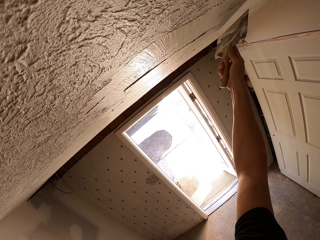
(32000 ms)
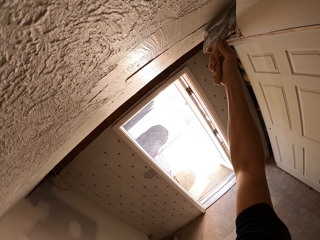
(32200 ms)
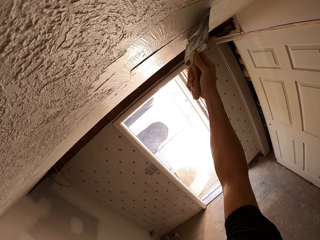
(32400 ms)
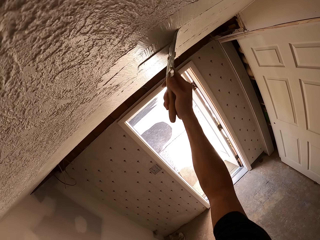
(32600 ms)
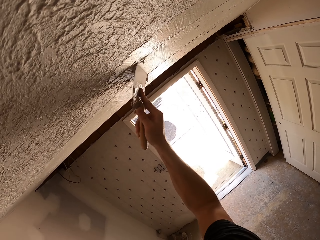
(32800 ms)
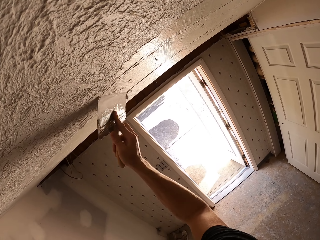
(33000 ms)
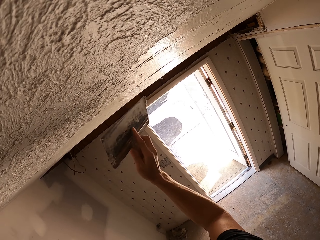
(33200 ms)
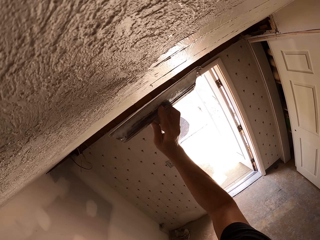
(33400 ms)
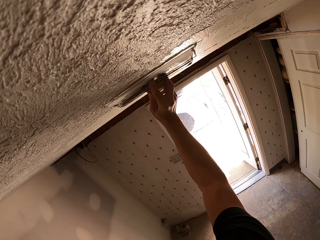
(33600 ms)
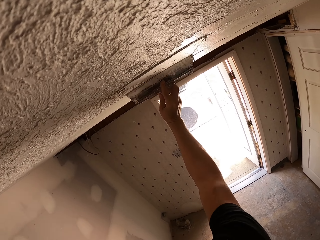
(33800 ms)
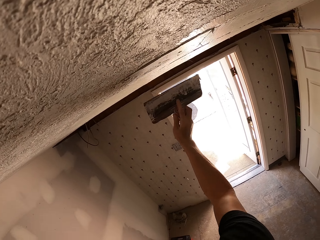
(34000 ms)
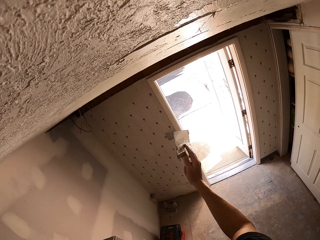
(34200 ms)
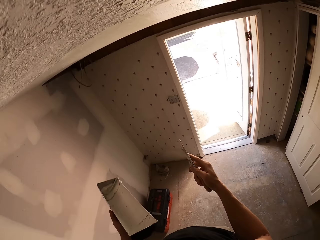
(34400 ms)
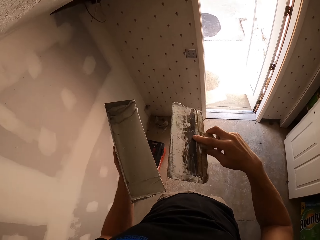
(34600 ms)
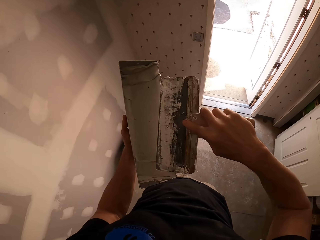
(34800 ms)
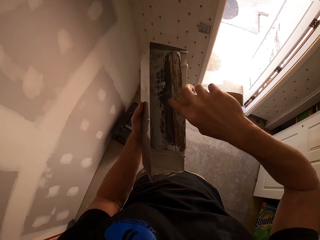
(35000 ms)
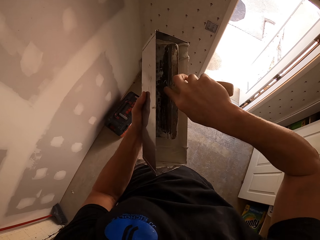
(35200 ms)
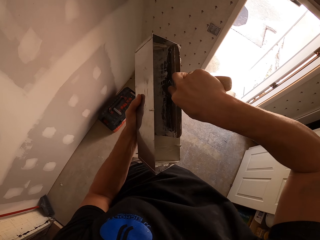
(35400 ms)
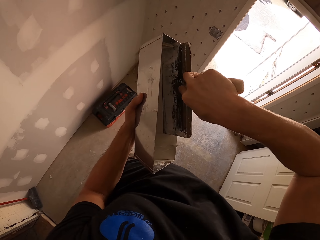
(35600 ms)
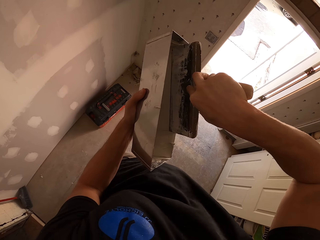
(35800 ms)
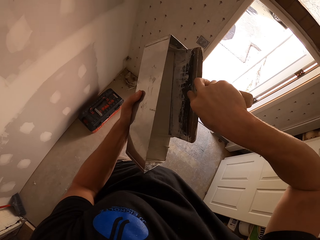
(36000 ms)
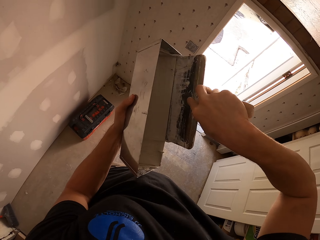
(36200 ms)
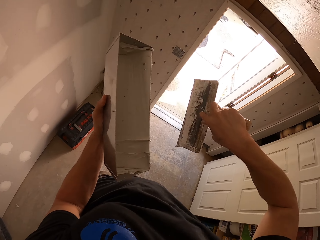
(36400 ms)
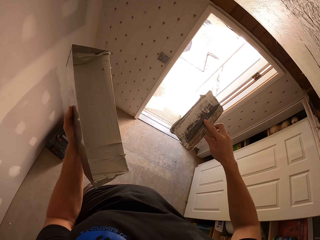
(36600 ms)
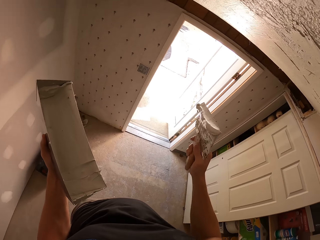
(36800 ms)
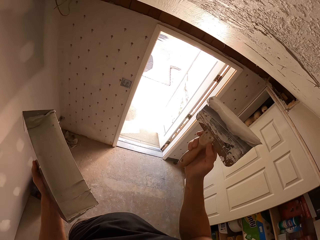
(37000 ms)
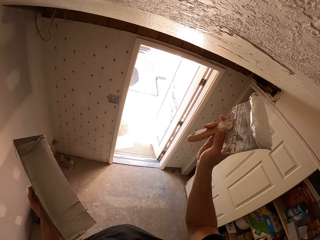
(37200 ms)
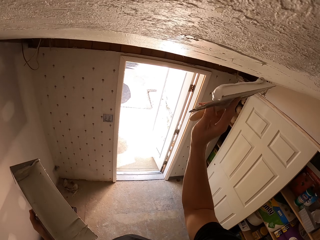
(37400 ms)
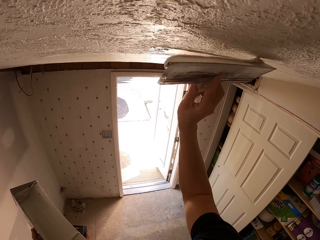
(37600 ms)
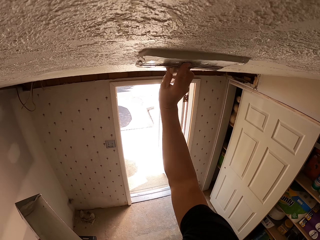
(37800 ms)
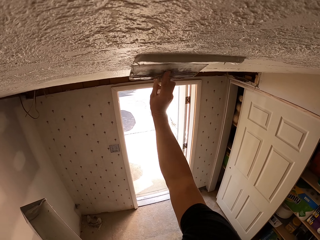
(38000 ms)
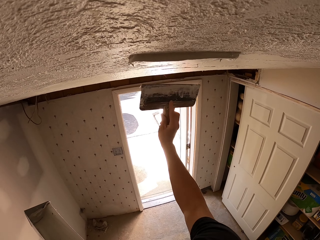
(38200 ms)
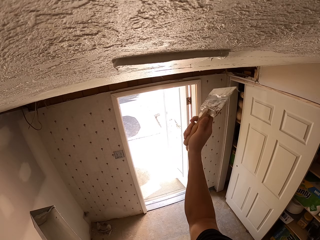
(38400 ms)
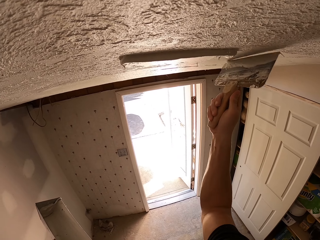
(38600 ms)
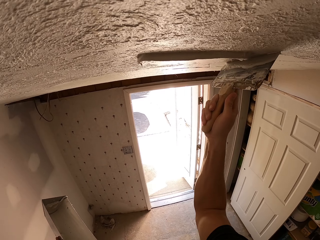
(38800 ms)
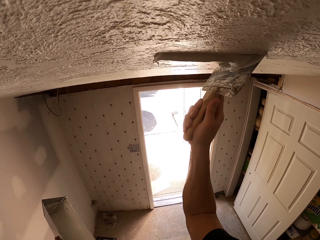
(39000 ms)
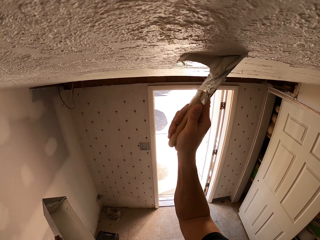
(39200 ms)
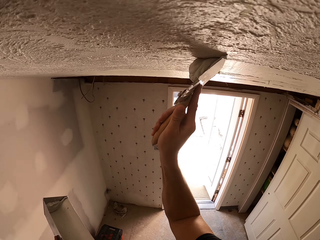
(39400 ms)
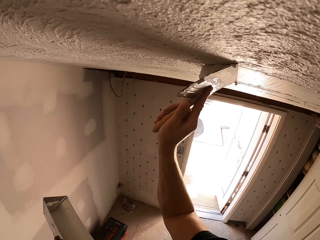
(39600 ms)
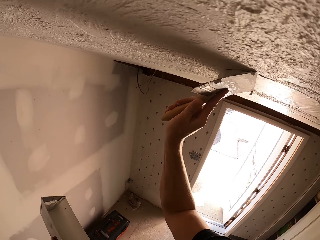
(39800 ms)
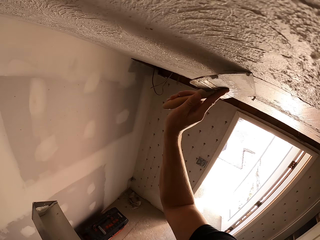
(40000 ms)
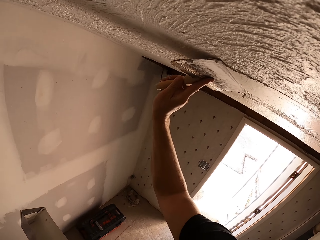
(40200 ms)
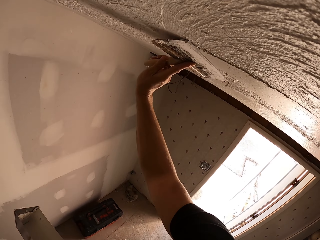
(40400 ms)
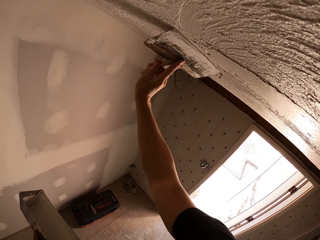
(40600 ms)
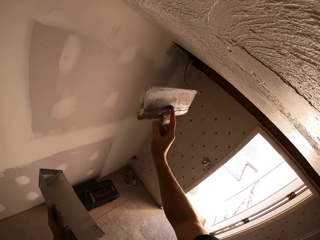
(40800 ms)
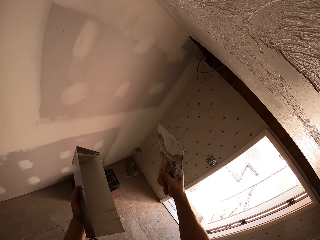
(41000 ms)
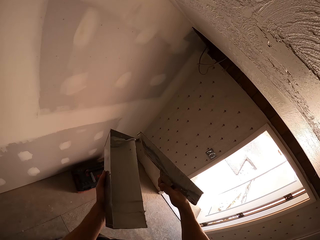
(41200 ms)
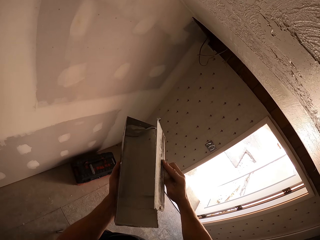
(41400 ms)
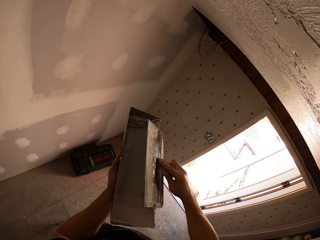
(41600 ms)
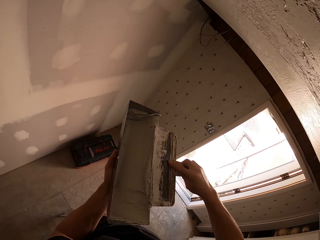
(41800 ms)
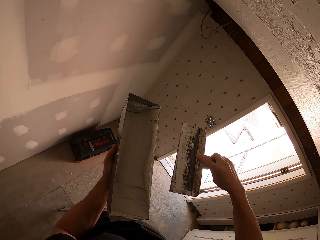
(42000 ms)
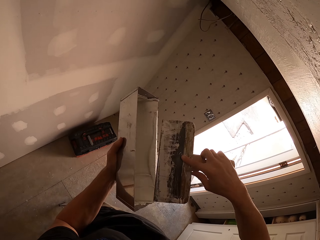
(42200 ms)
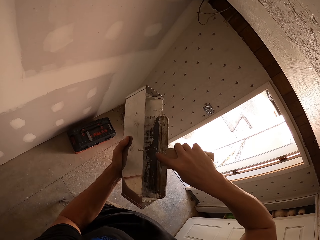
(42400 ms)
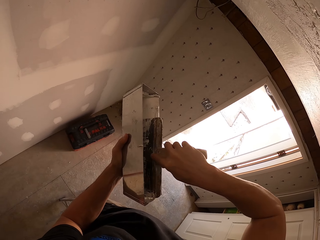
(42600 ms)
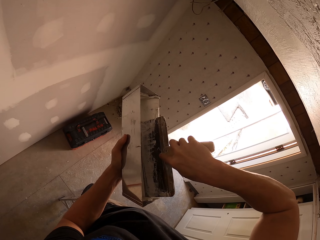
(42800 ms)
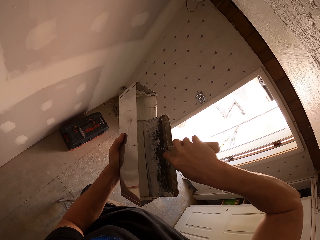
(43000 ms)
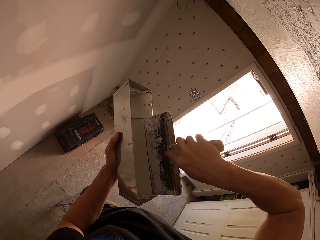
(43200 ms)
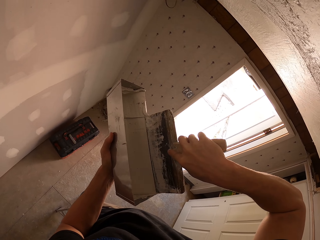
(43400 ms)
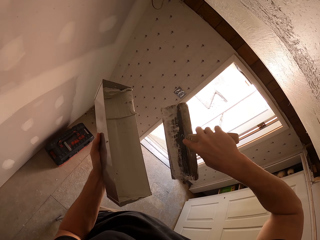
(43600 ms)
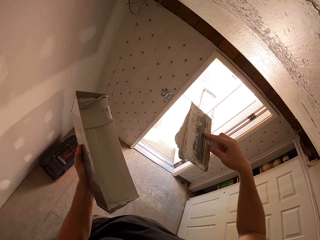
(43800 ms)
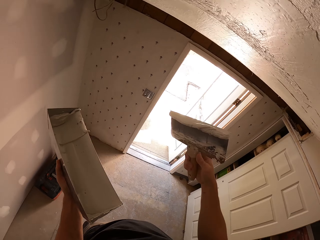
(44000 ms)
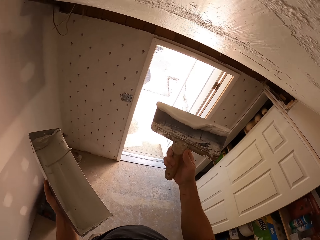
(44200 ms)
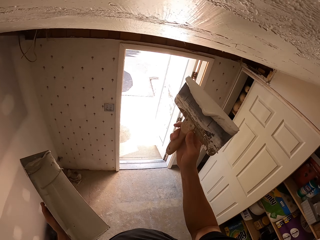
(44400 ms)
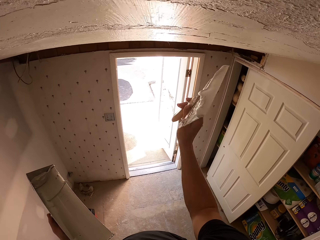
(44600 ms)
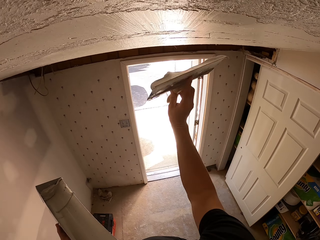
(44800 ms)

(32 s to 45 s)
The camera wearer picks plaster with a masonry trowel. They put a brush inside a paint. They plaster the ceiling. They paint a wall. They remove the plaster from the masonry trowel. They wipe the brush on a container. They pick plaster with the masonry trowel. They put the brush inside the paint.

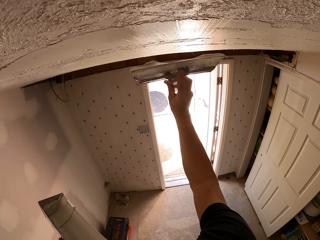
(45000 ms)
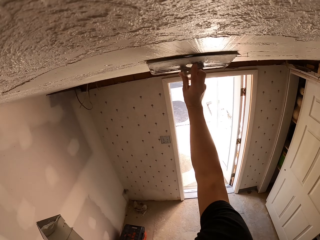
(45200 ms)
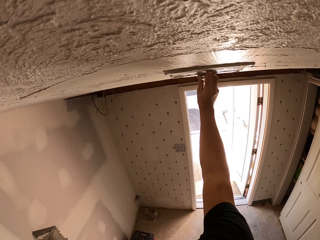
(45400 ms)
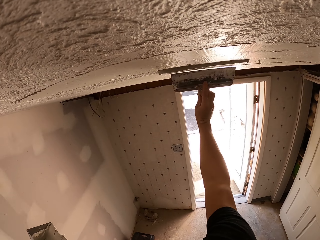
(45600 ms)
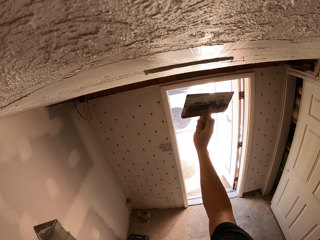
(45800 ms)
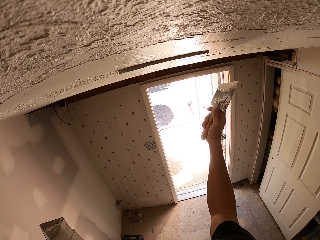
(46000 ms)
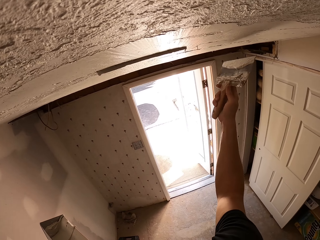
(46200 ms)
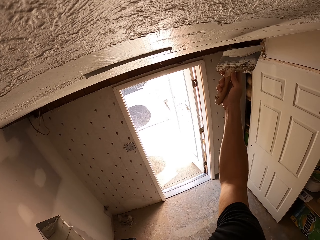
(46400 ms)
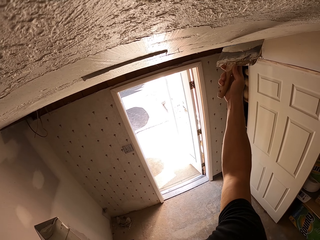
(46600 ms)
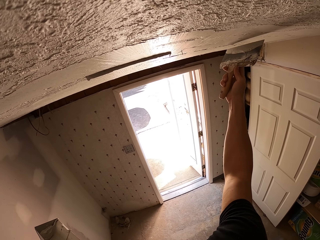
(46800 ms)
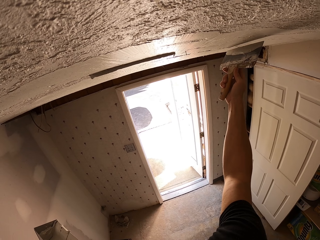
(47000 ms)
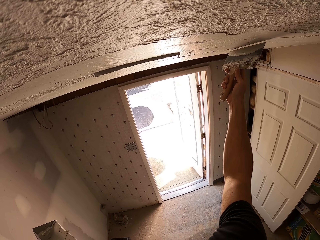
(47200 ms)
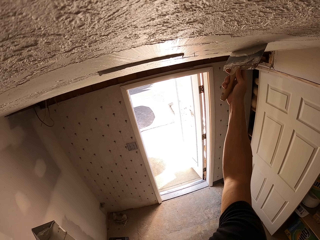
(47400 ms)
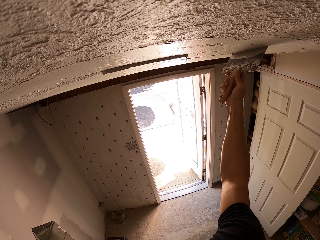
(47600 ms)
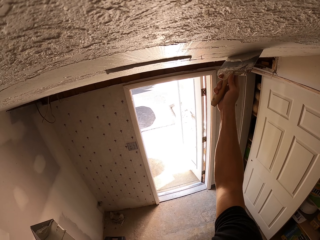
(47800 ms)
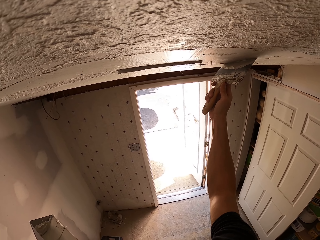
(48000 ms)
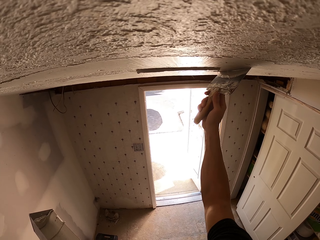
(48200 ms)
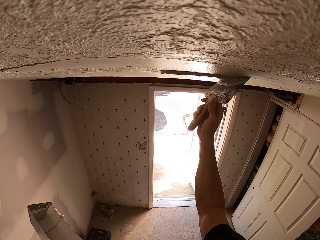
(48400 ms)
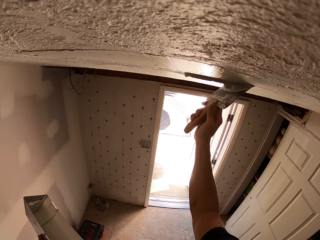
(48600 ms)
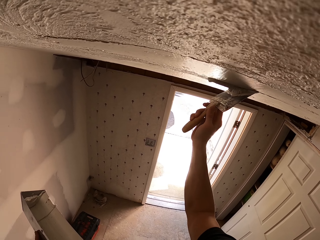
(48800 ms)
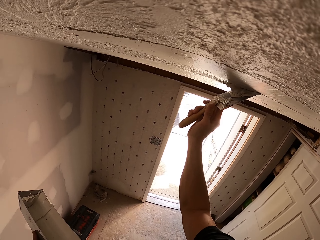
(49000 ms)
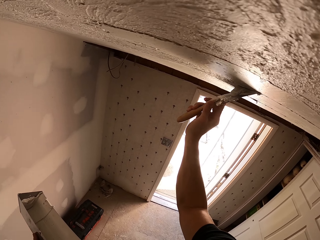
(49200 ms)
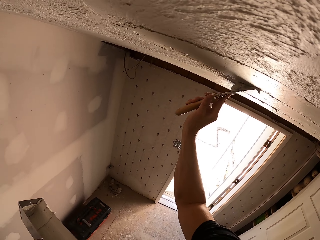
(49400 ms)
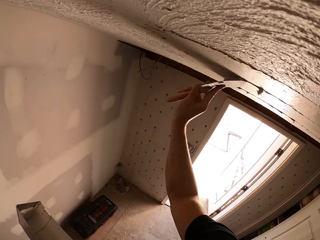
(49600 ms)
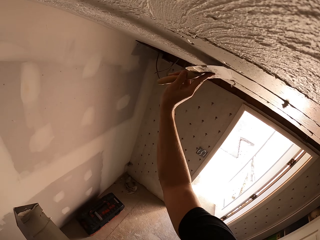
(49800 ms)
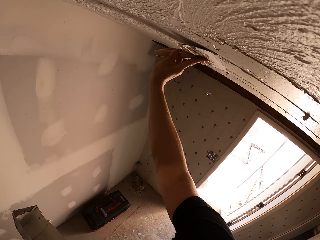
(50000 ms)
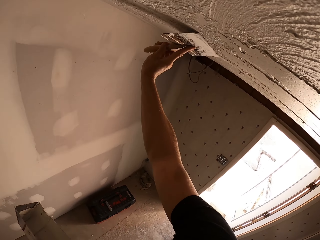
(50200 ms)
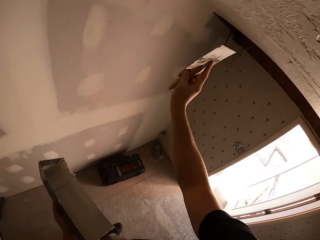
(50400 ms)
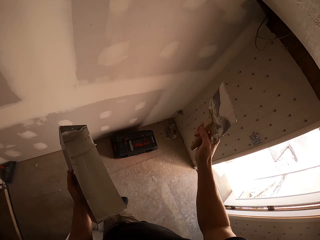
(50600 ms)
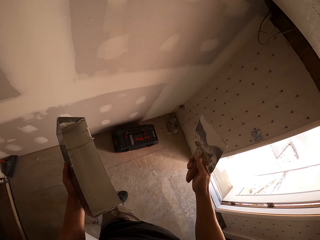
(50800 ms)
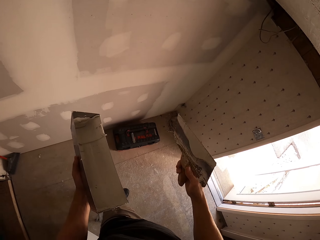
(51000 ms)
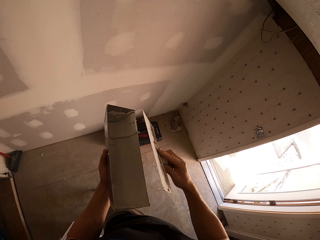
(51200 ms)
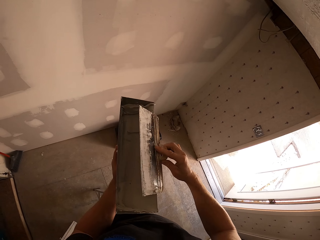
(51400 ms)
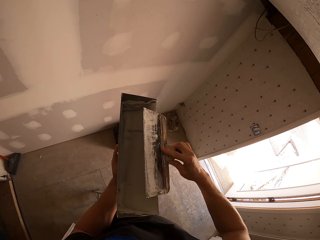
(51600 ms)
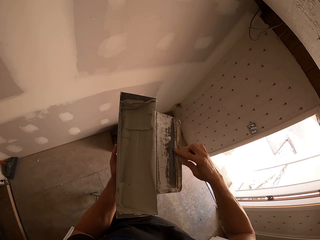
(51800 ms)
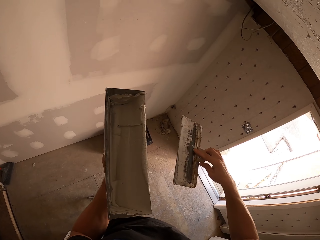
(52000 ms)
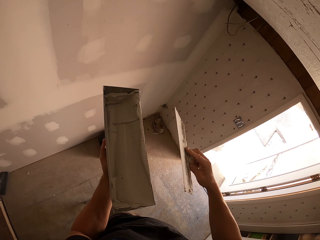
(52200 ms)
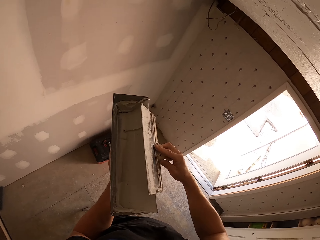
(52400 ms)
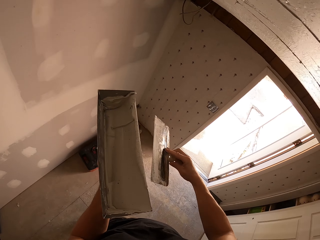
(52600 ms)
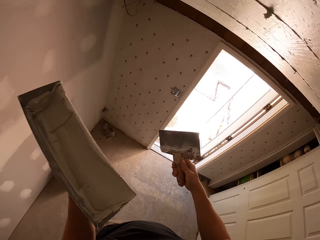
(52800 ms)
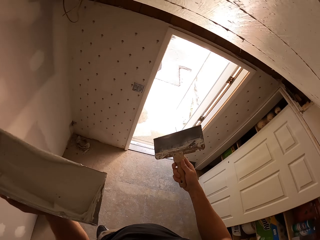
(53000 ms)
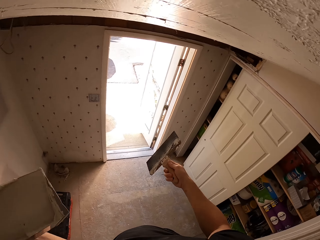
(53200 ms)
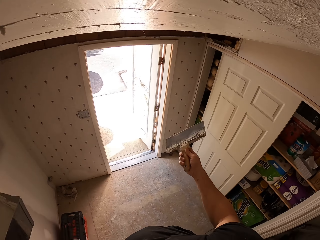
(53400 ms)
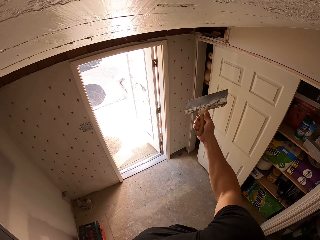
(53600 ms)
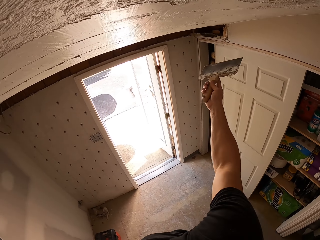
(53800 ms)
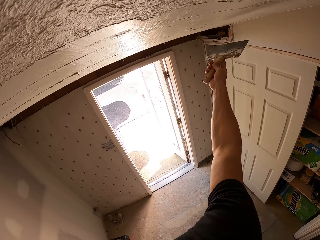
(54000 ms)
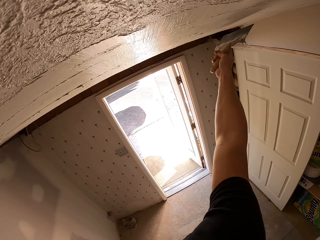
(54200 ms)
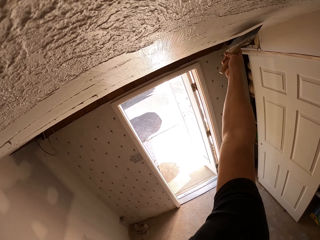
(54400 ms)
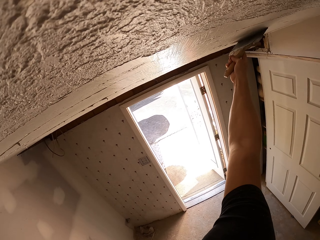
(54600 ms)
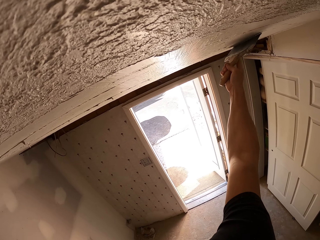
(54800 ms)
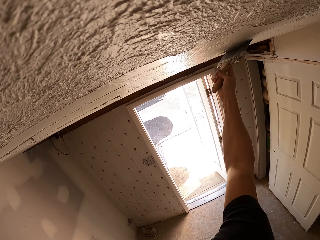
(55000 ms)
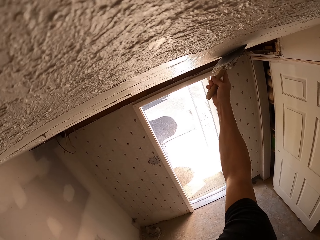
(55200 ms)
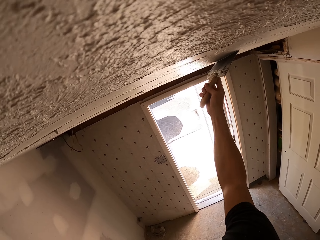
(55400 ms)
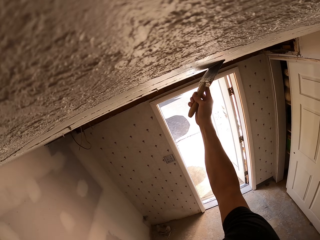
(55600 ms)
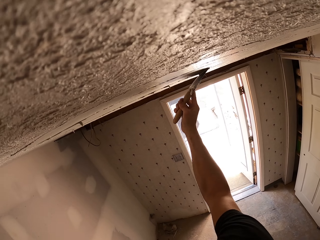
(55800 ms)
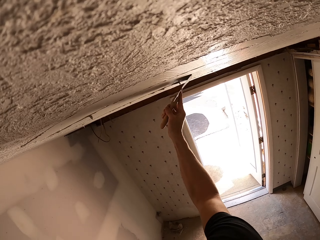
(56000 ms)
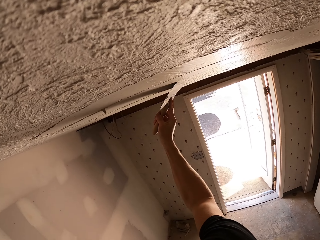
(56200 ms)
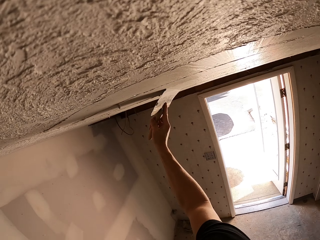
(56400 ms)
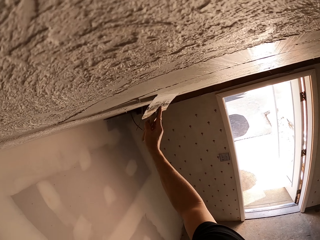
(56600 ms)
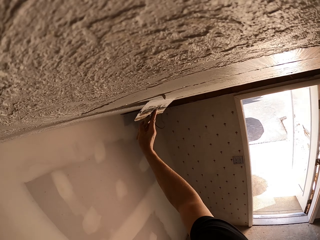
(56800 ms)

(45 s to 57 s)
The camera wearer plasters the ceiling. They paint a wall. They remove the plaster from the masonry trowel. They wipe the brush on a container. They plaster the ceiling. They paint the wall.
